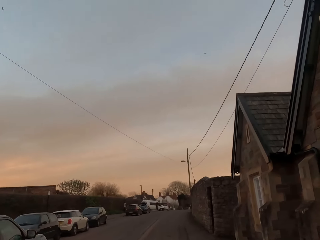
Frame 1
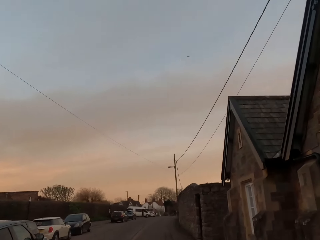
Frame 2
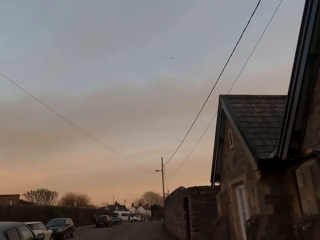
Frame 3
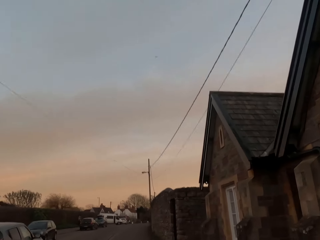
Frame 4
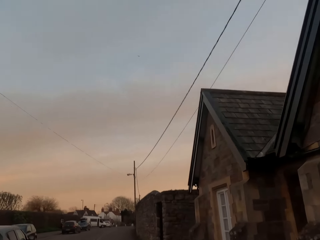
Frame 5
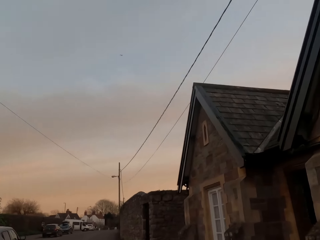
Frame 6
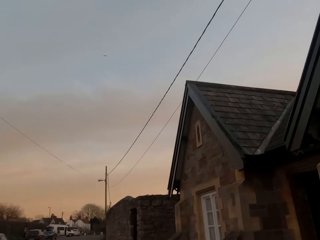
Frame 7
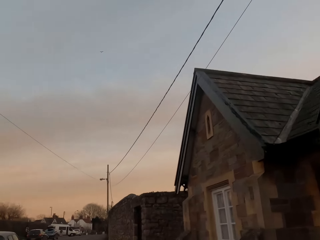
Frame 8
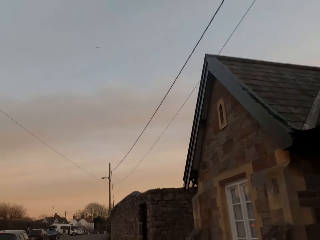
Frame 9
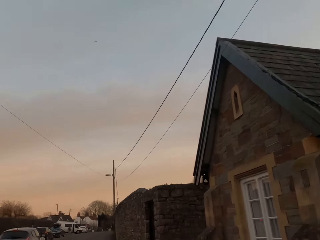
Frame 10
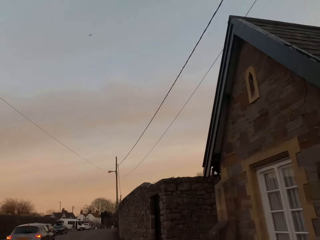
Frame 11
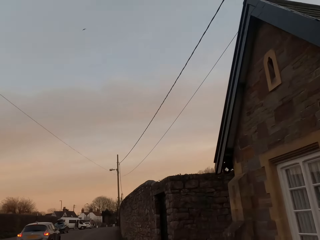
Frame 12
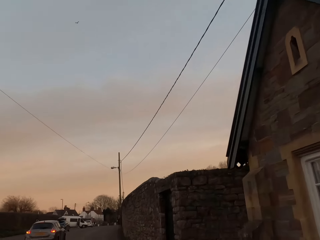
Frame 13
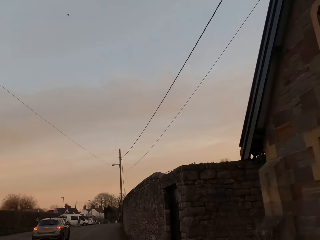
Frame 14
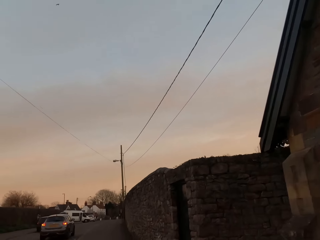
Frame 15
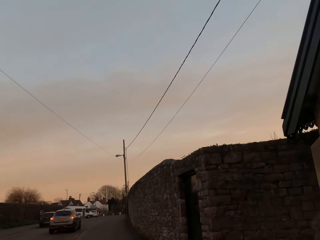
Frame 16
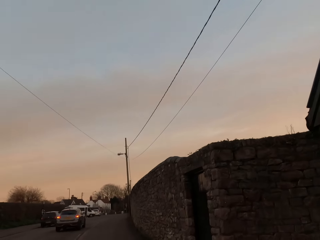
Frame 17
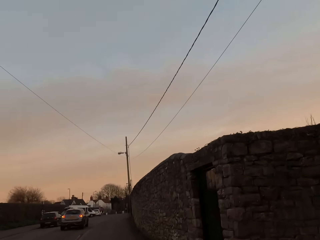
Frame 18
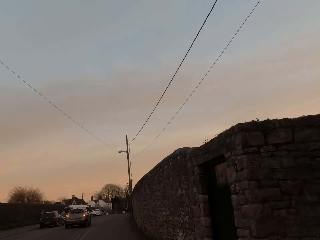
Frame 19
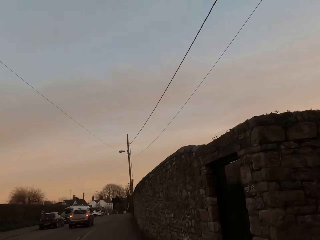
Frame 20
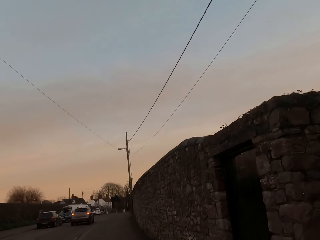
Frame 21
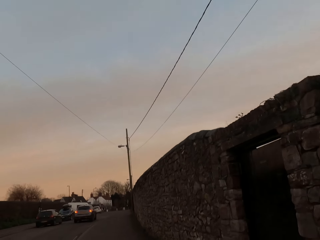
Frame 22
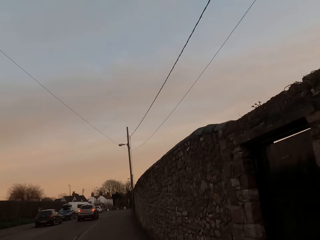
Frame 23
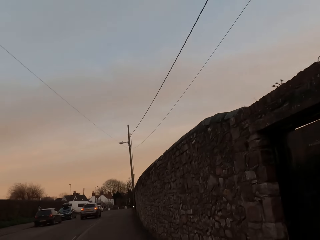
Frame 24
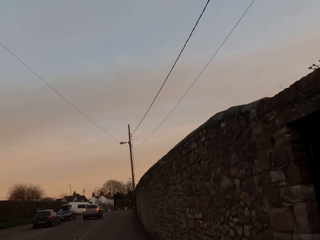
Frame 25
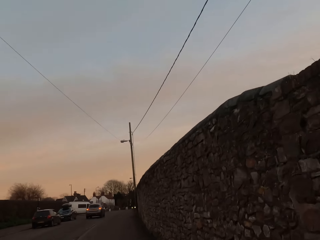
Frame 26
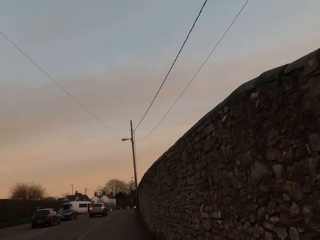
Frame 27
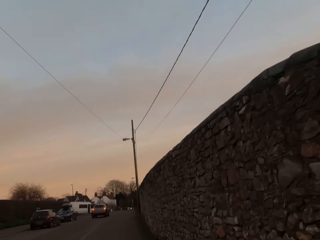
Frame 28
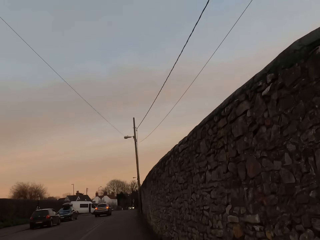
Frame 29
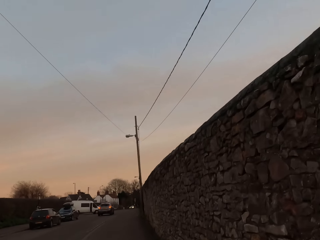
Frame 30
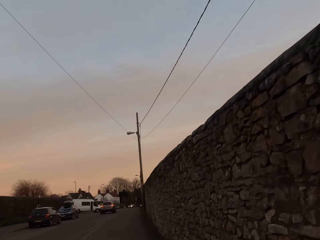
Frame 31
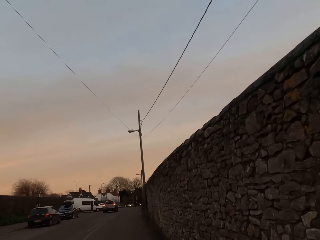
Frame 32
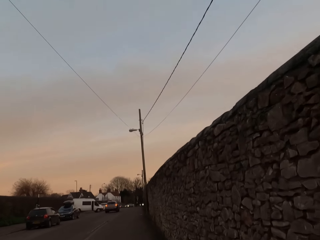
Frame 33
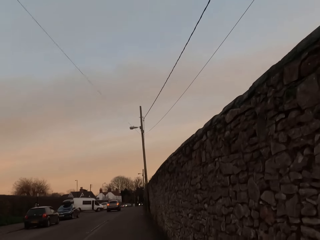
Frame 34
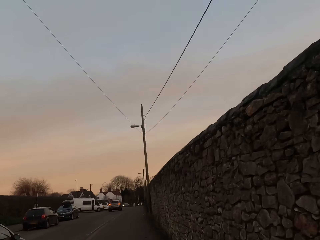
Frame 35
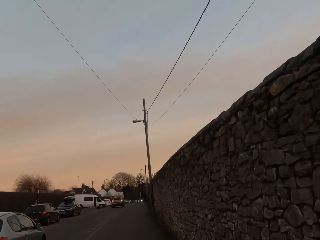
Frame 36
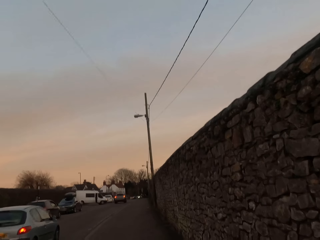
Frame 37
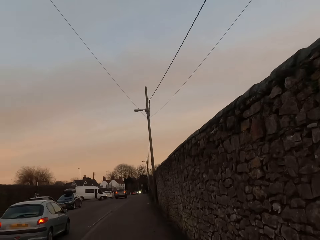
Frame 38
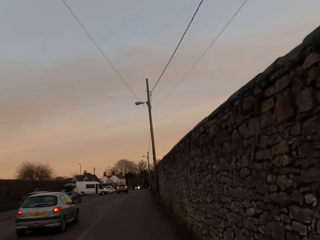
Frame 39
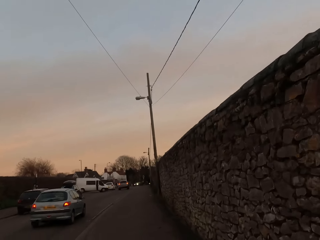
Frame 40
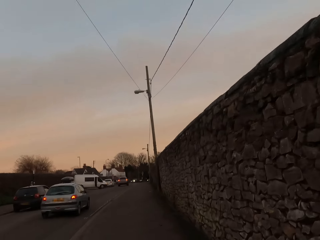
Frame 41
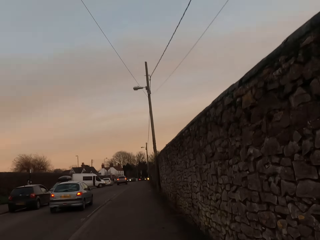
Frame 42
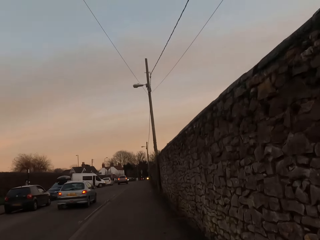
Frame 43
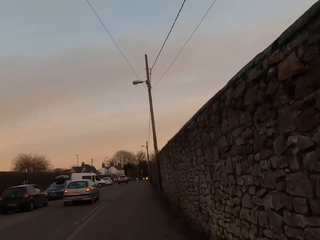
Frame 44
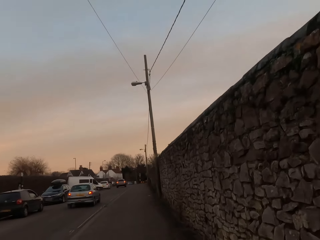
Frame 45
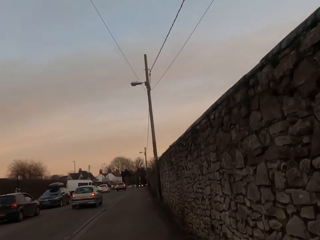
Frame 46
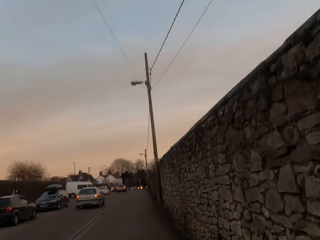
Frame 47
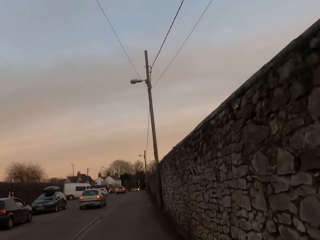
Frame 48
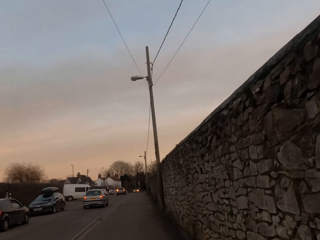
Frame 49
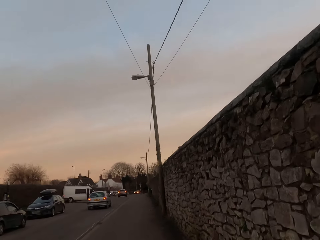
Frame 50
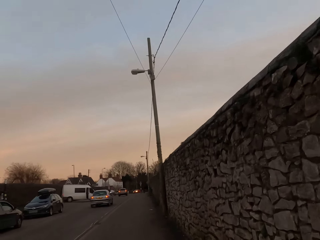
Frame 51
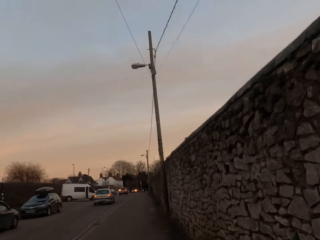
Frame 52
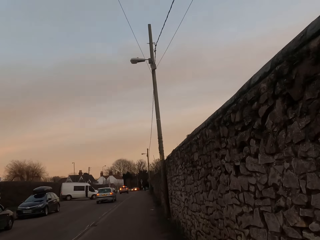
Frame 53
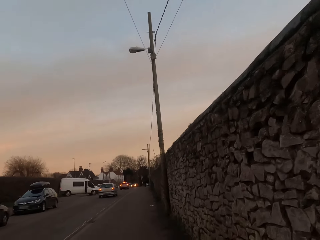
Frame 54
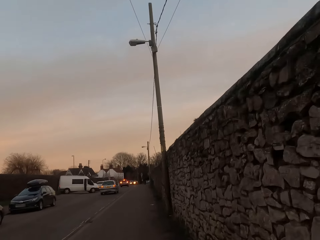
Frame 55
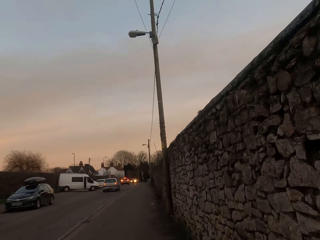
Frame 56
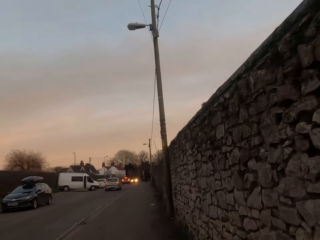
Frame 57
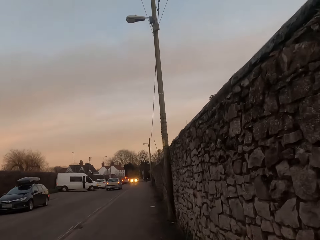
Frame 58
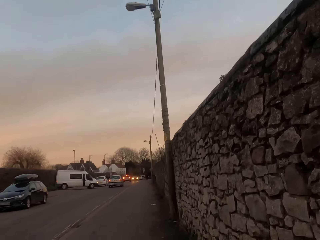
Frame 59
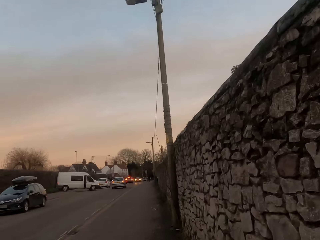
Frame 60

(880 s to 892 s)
A brown SUV drives past the camera wearer. A silver car drives past the camera wearer.

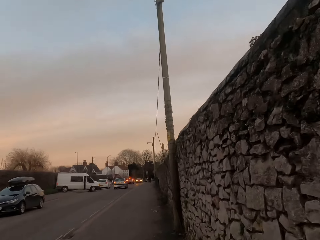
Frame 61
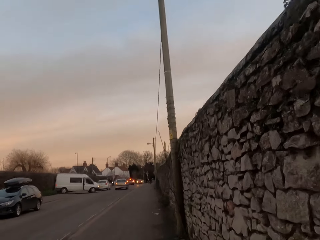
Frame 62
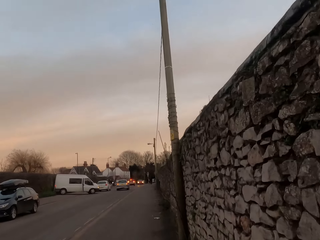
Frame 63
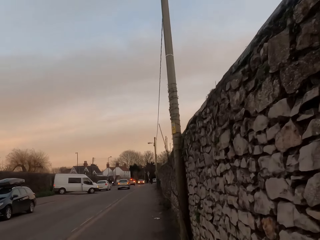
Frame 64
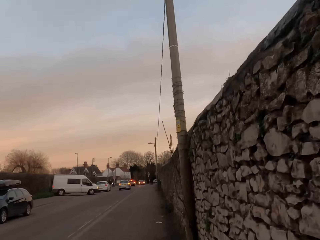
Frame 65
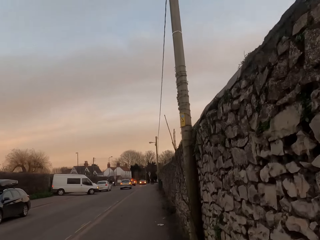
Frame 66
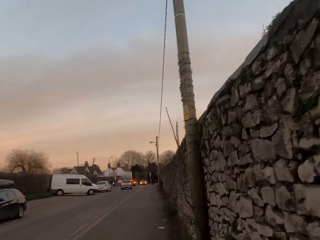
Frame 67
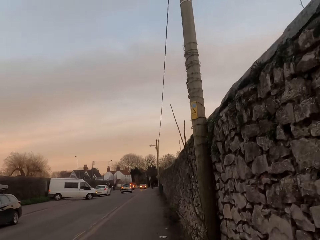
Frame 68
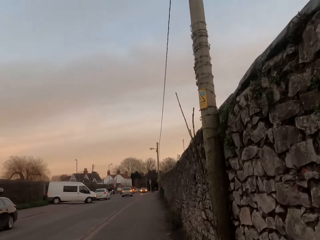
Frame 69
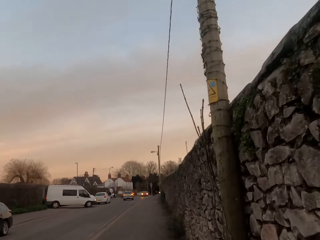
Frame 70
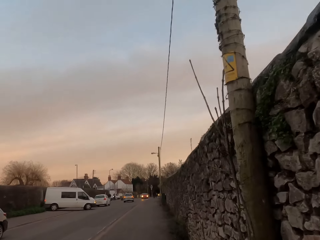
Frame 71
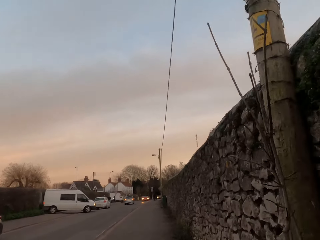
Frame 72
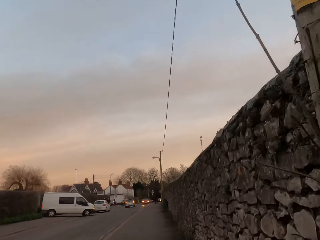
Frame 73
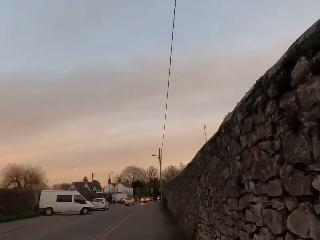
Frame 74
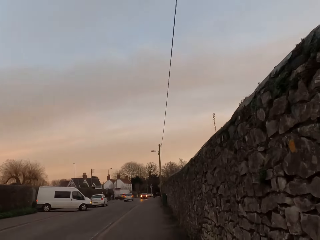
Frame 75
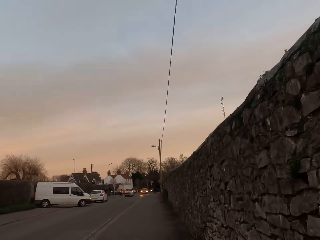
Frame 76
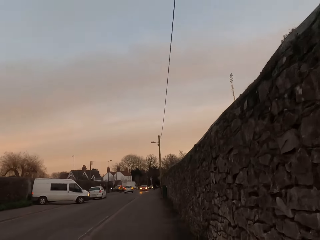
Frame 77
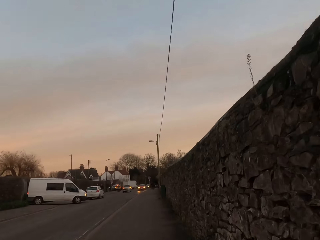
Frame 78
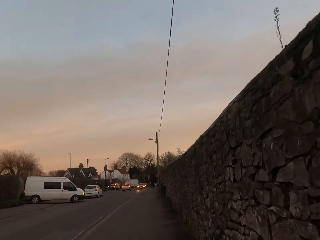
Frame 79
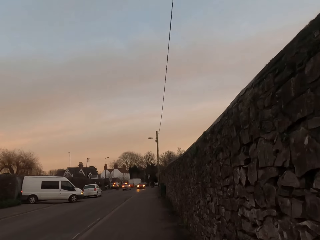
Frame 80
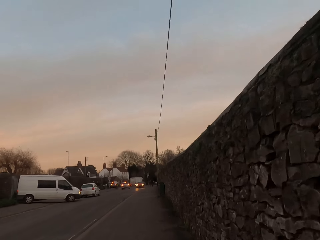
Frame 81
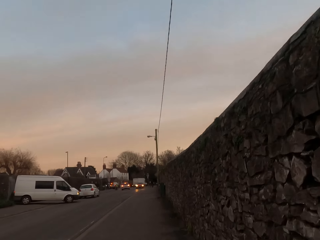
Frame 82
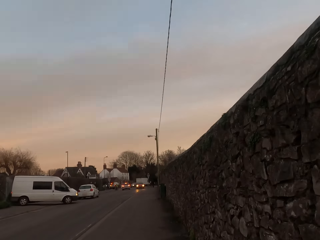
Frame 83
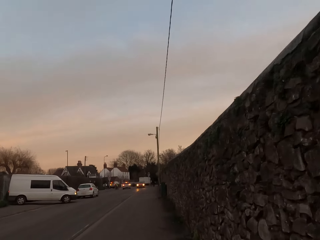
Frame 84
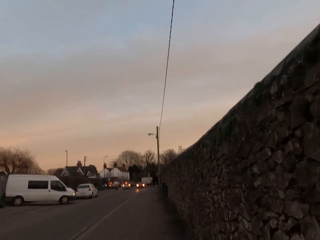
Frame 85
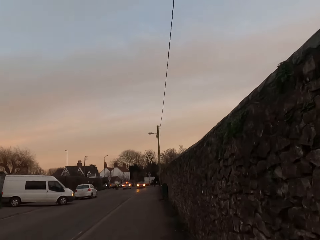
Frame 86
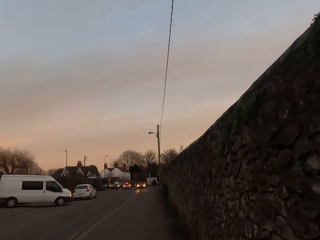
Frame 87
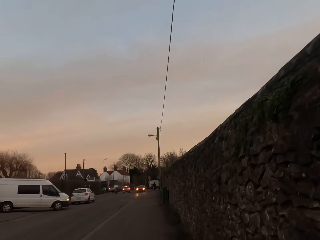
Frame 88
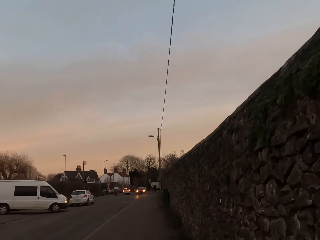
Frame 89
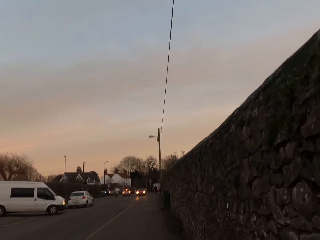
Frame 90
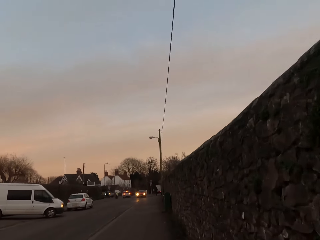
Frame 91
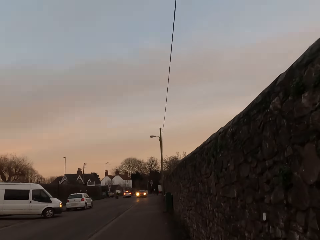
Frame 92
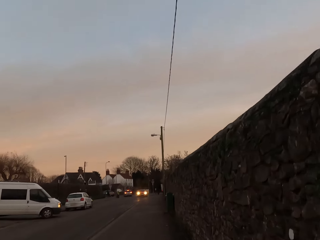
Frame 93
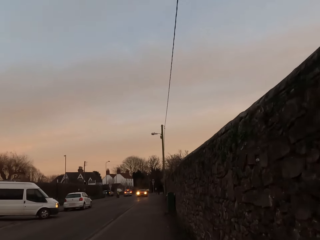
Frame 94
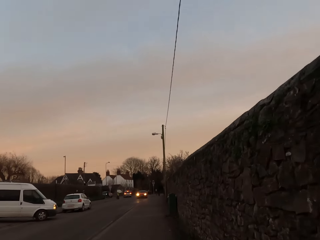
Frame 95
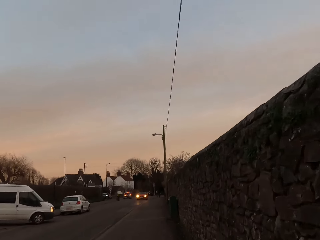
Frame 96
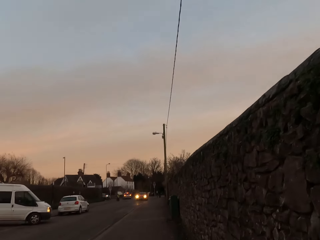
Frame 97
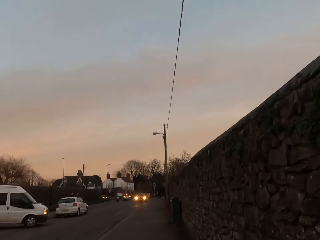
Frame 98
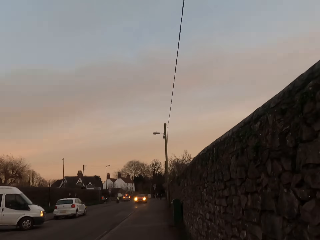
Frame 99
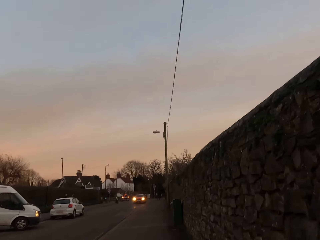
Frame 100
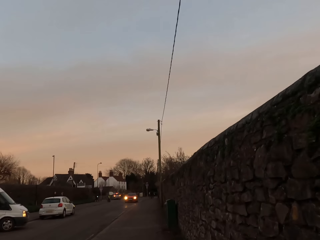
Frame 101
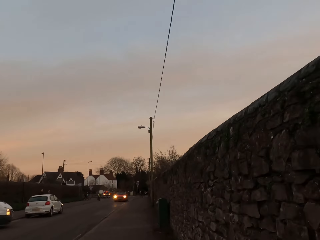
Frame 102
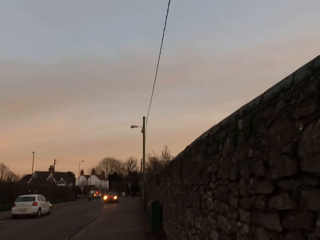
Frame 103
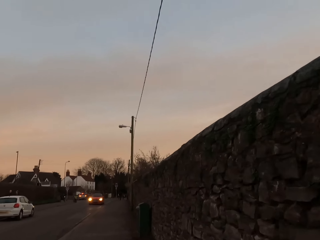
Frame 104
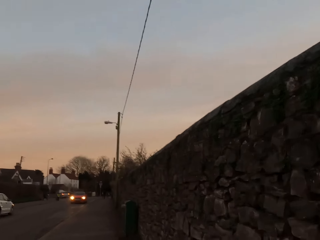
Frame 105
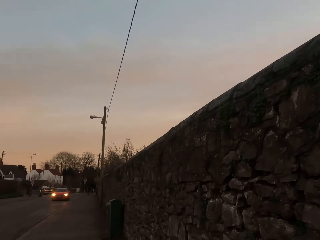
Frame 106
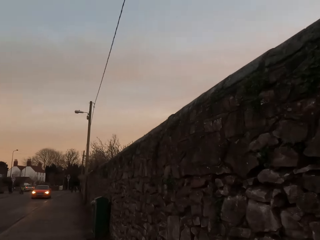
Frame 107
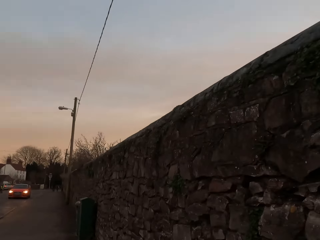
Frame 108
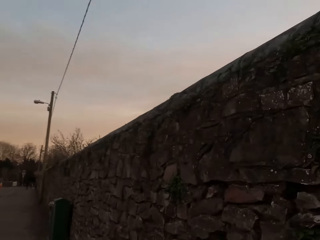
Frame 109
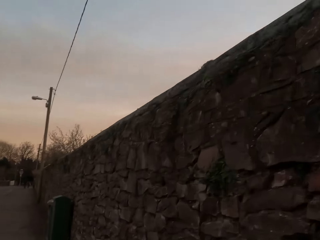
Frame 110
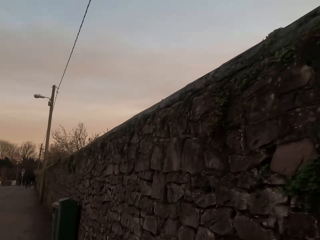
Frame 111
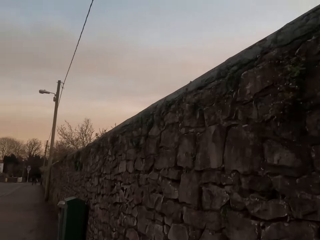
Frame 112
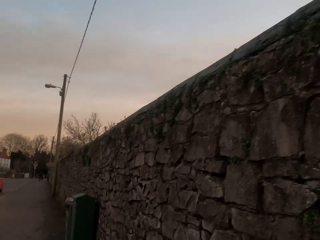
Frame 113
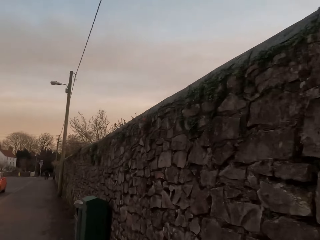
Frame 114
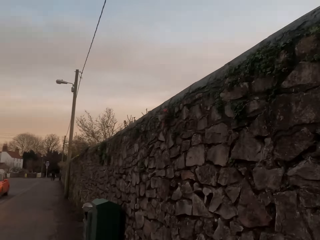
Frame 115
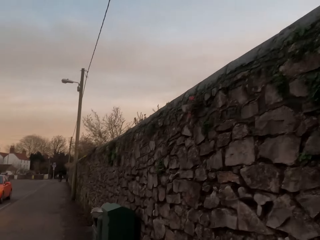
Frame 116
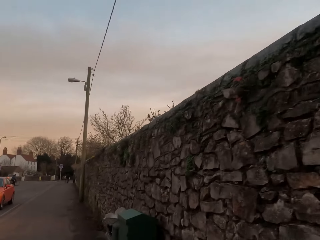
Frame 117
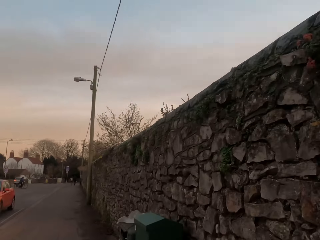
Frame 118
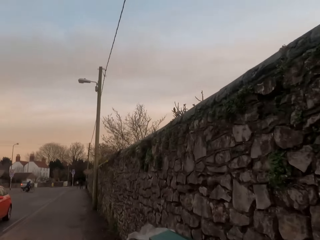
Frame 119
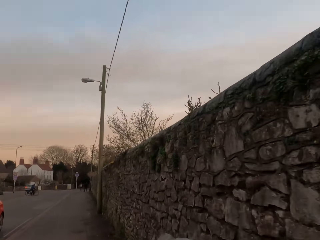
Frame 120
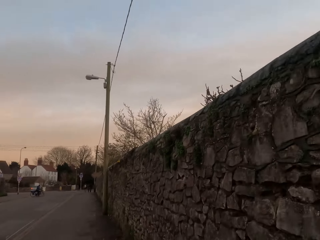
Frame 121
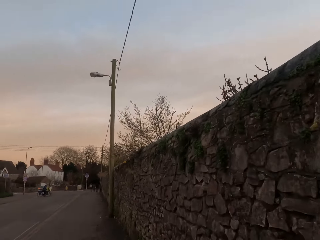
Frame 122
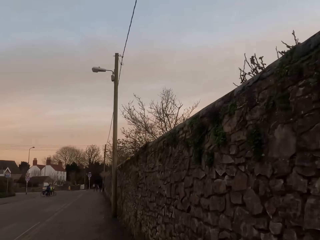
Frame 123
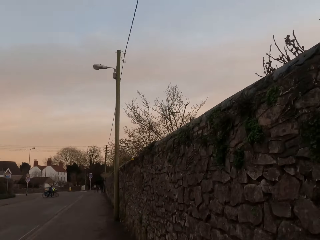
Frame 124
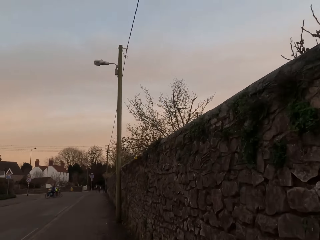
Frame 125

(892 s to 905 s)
An orange car drives past the camera wearer.
